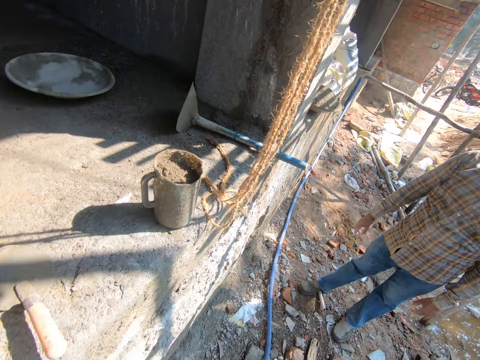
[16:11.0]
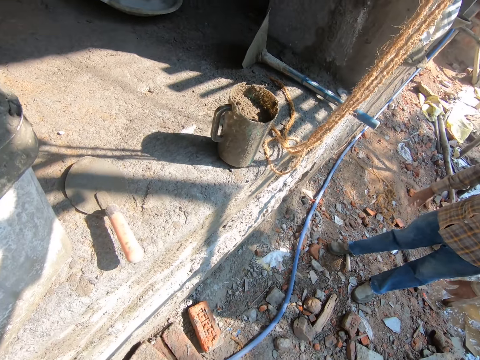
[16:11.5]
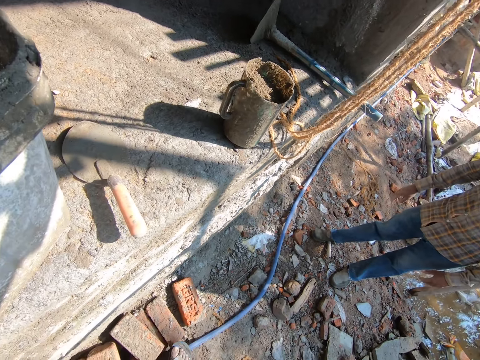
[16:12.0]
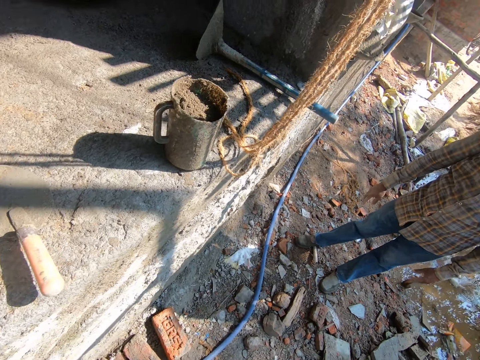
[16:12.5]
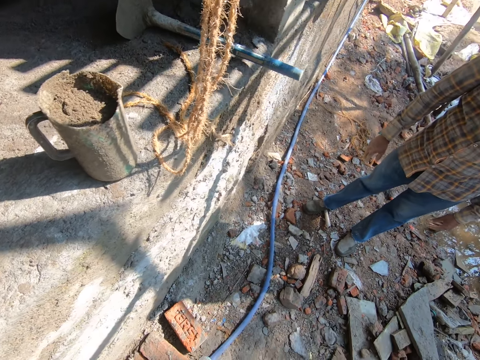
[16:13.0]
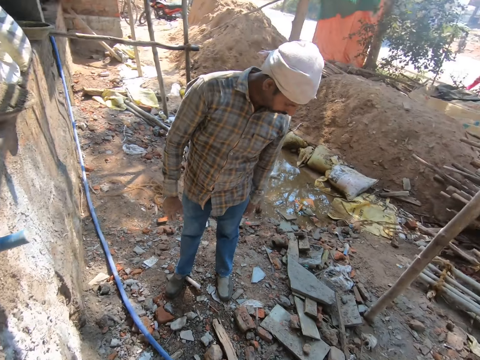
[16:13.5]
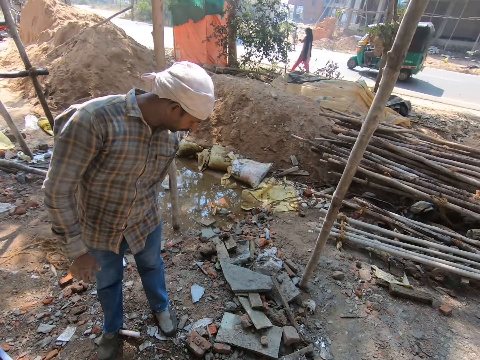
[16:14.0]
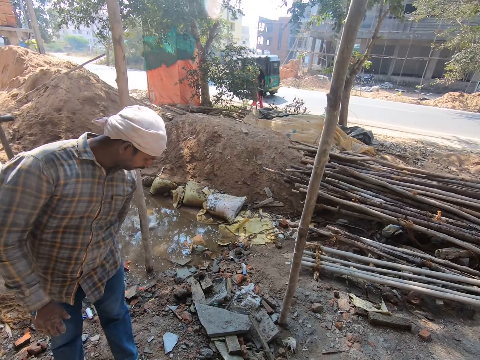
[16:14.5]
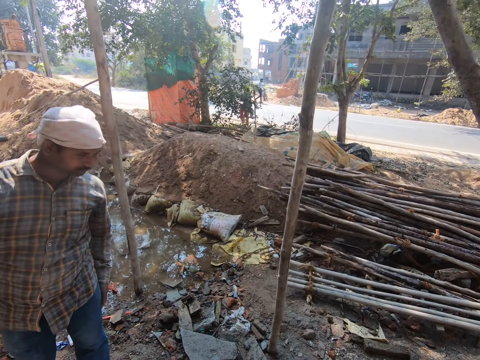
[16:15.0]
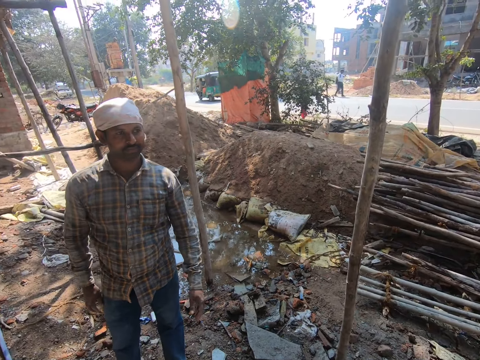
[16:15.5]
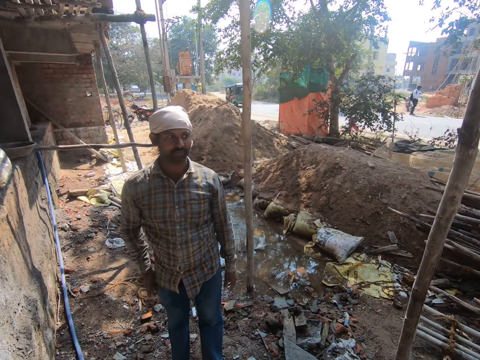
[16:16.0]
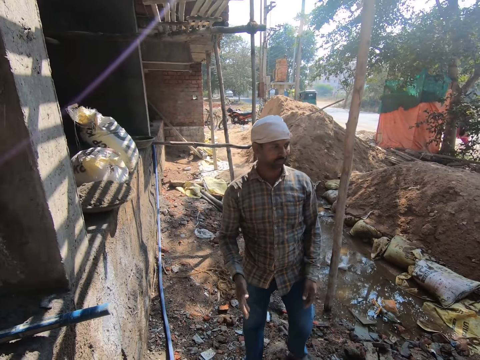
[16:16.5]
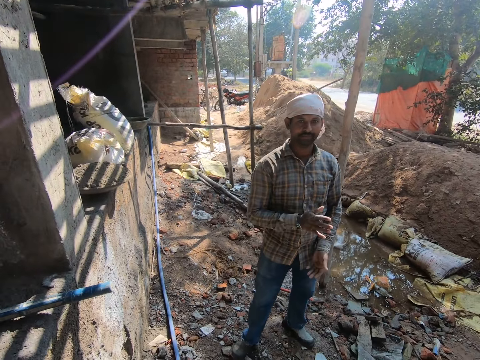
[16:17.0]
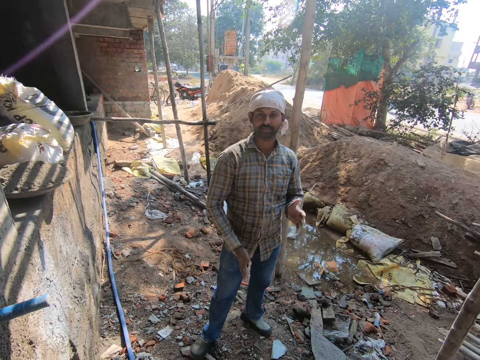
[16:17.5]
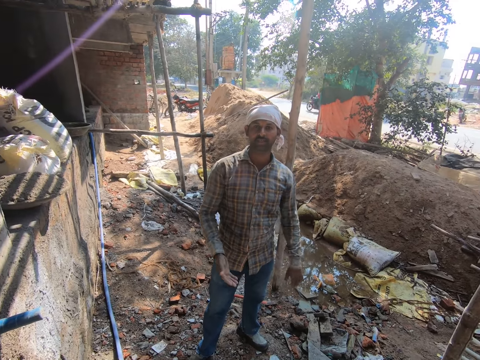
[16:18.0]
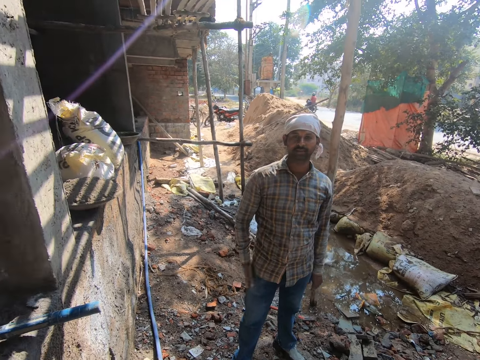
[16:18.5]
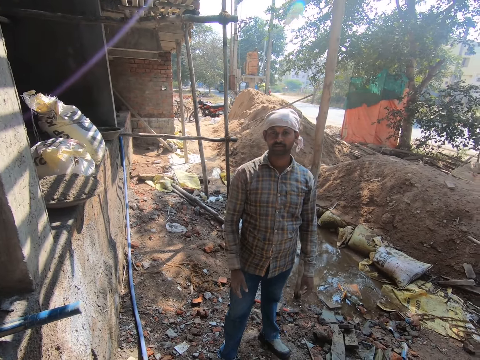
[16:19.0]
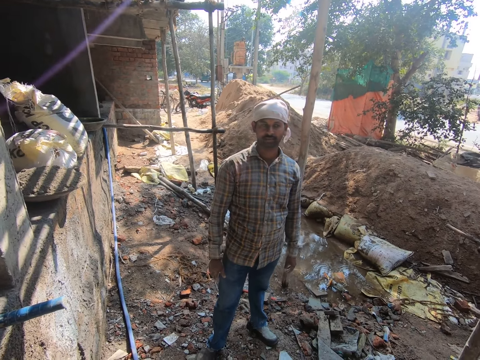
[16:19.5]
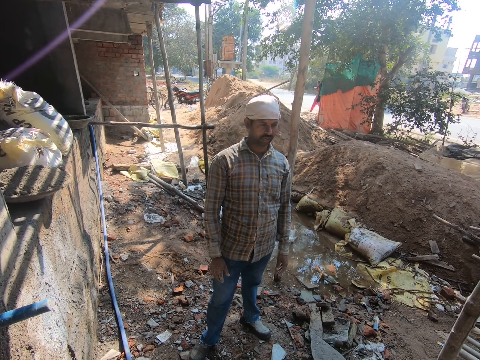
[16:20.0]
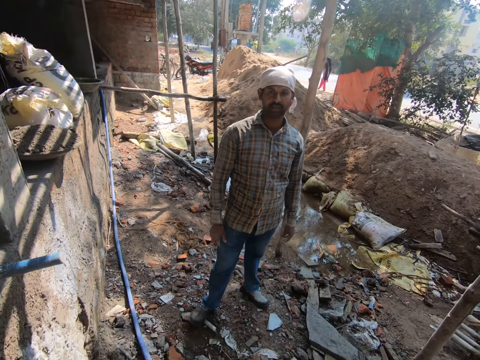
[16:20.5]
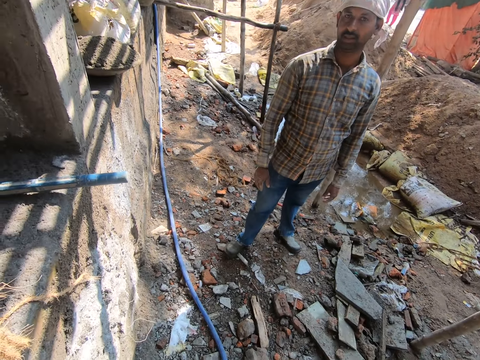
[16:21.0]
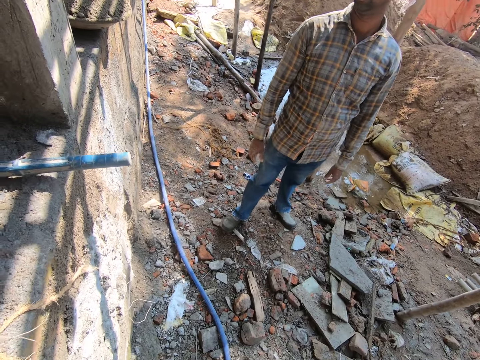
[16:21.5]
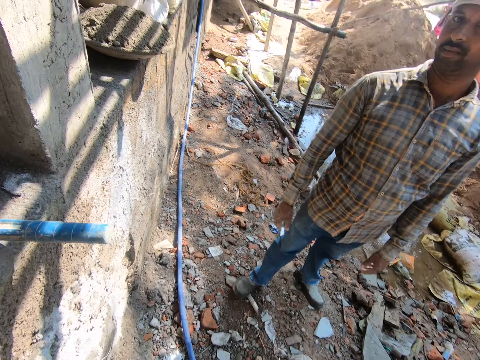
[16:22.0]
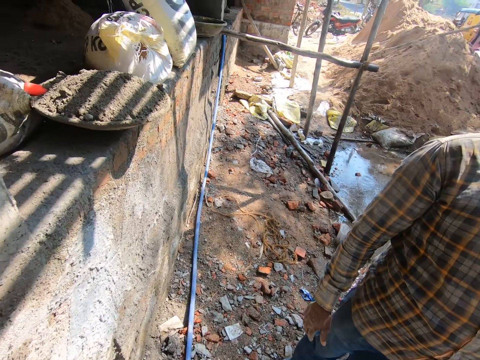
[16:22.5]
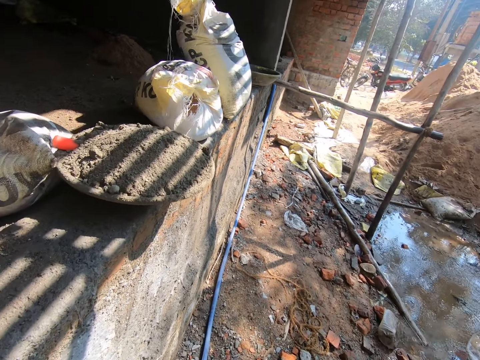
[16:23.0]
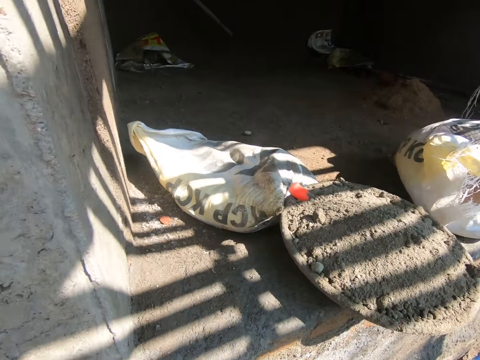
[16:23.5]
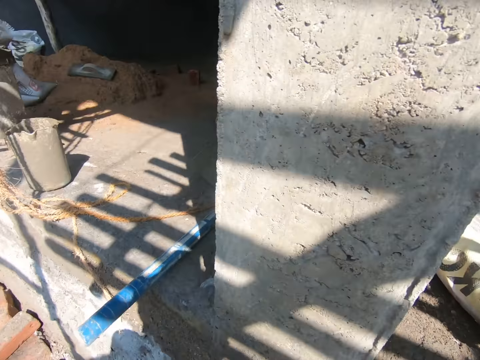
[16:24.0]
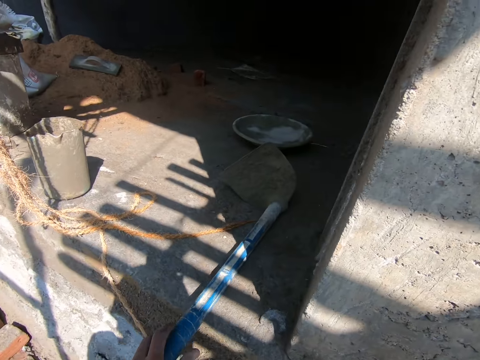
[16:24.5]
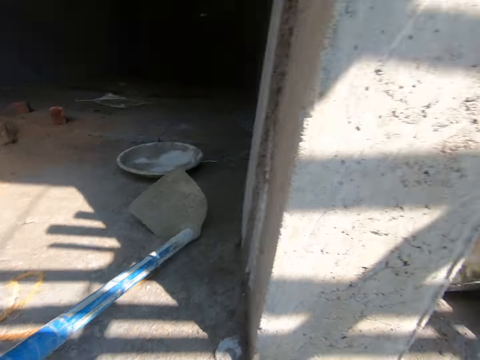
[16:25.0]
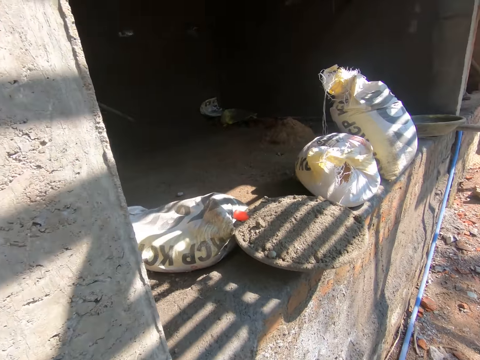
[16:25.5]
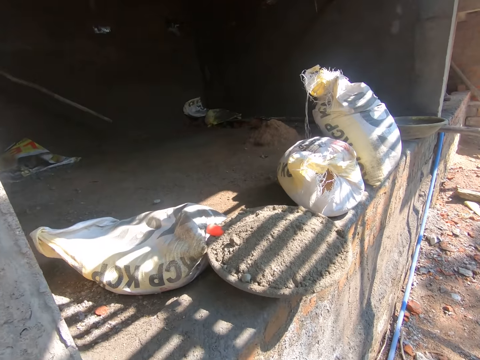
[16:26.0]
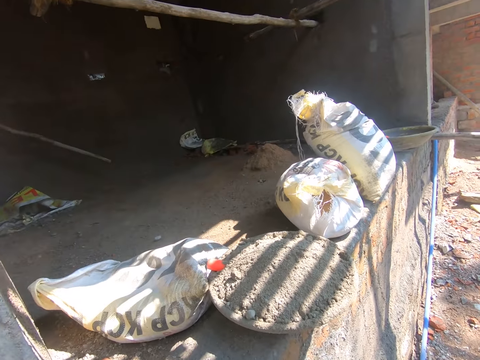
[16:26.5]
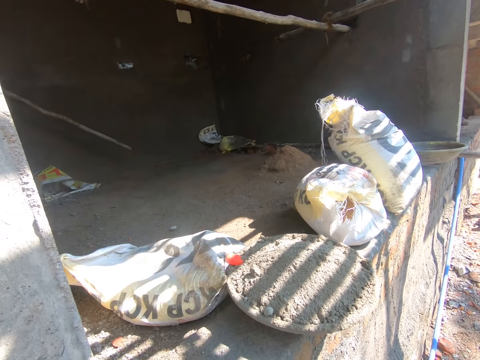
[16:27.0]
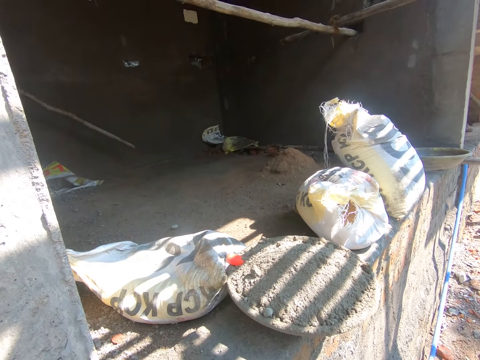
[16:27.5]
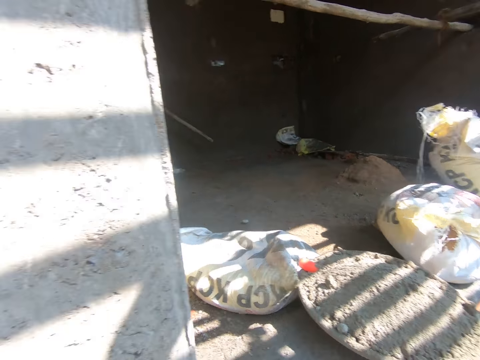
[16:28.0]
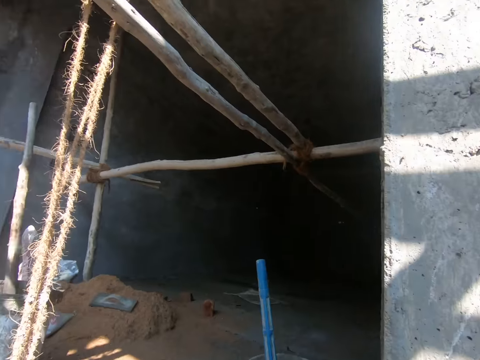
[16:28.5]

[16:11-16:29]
The camera wearer converses with a man. They walk around the site. They hold a hoe. They look around.

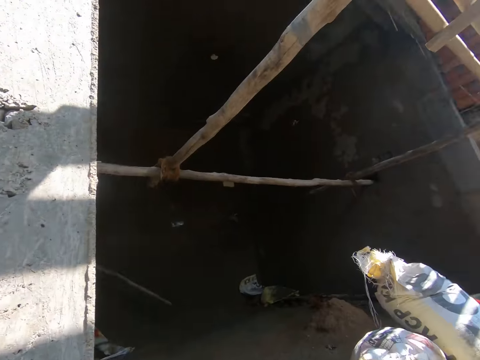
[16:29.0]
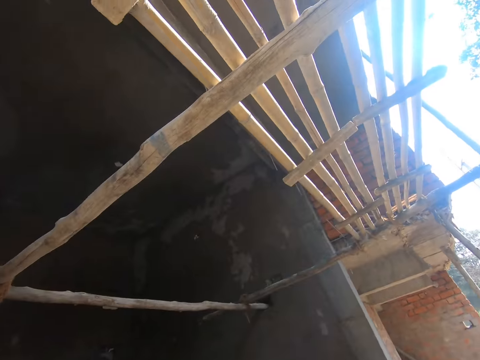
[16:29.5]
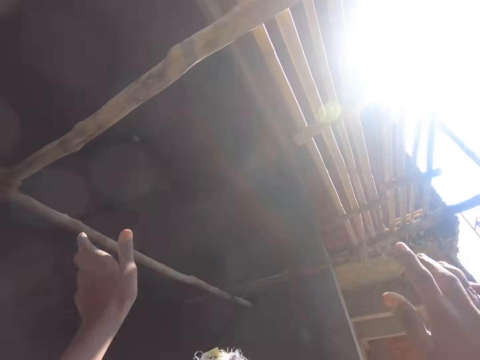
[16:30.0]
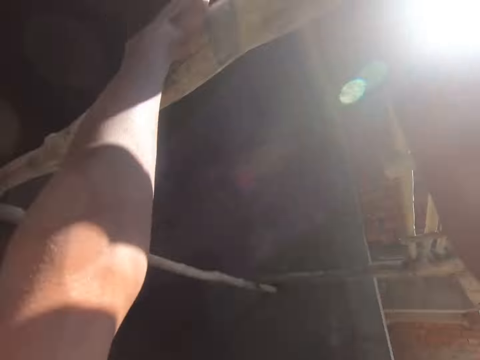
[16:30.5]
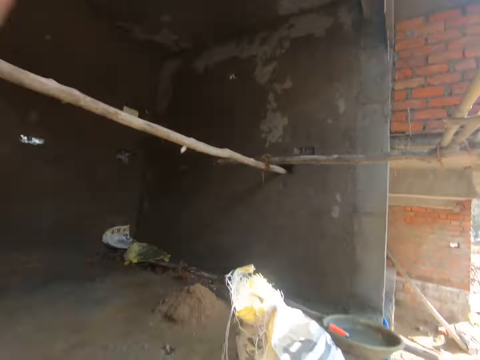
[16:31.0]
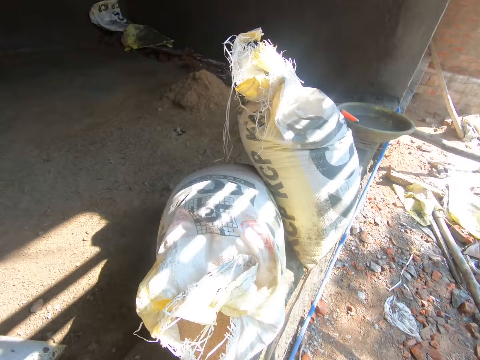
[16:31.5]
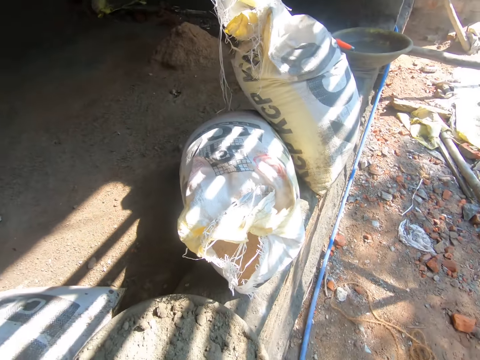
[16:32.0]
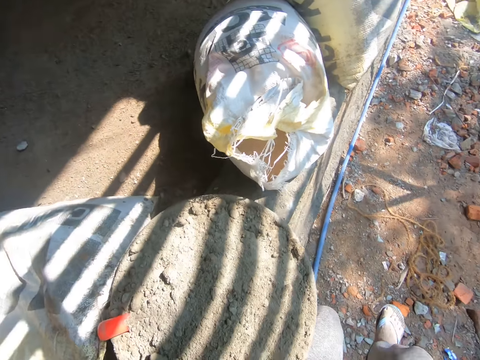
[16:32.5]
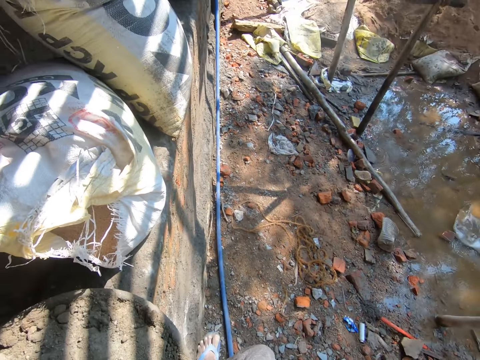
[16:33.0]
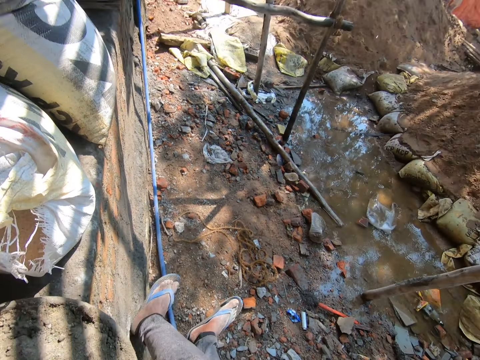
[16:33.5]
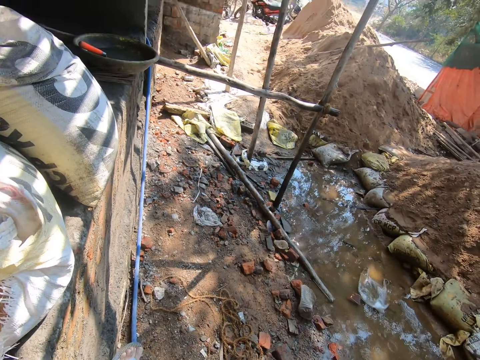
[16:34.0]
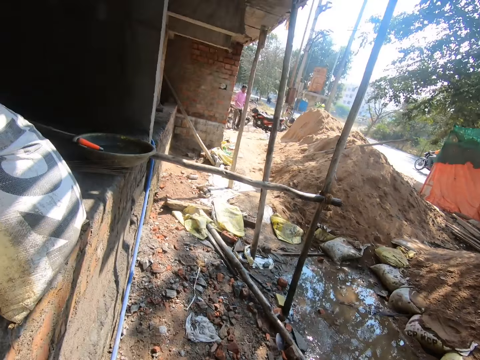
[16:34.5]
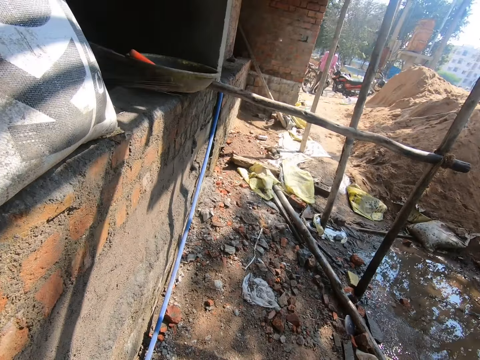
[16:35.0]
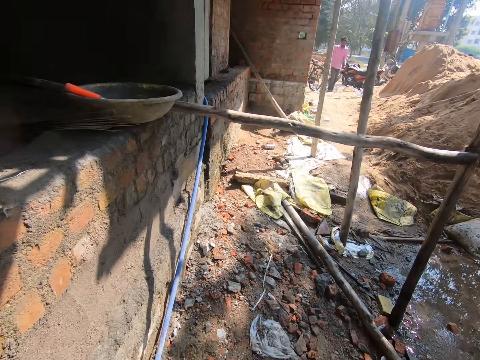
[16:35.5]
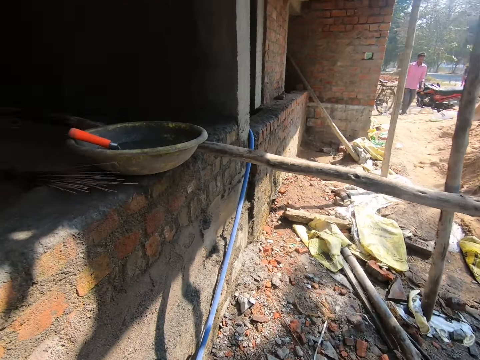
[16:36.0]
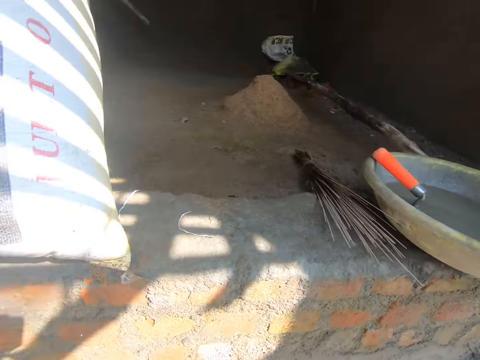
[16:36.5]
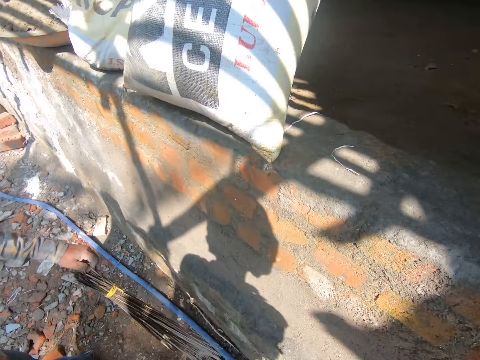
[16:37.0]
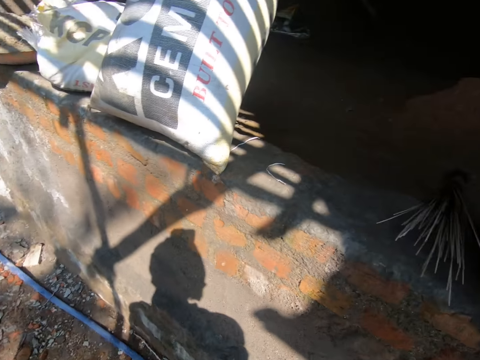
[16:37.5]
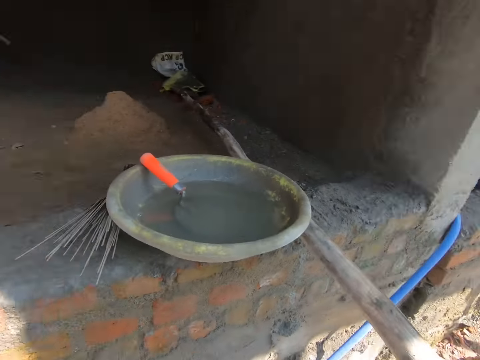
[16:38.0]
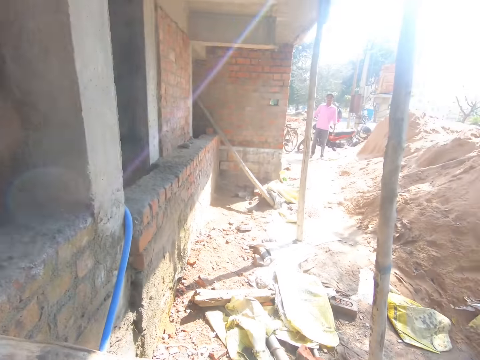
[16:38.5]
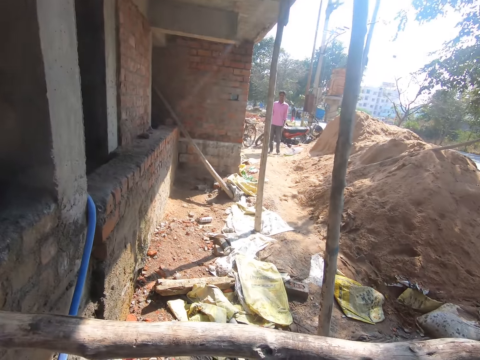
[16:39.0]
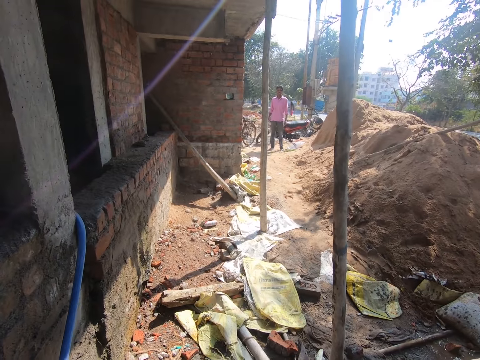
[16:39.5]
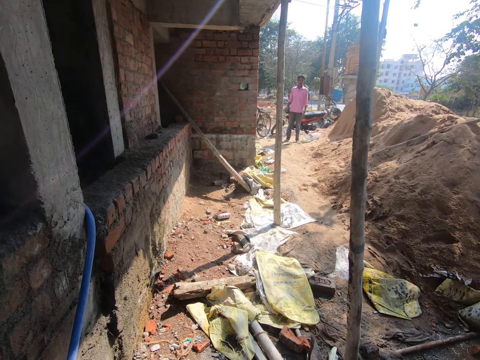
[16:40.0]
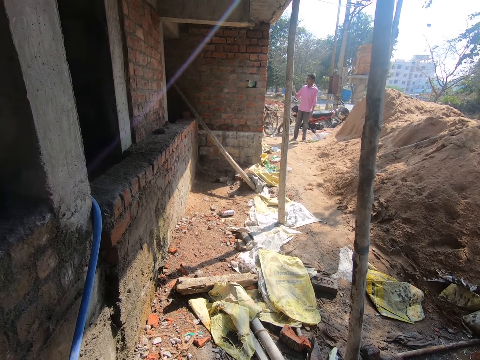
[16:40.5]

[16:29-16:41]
The camera wearer hangs a piece of construction timber. They hold the stick. They look around. A man holds a broom. The camera wearer stands at a construction site.
